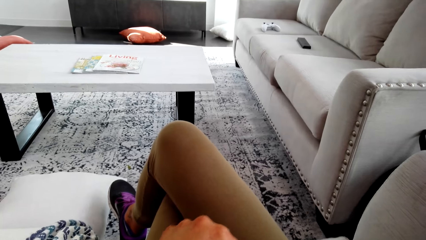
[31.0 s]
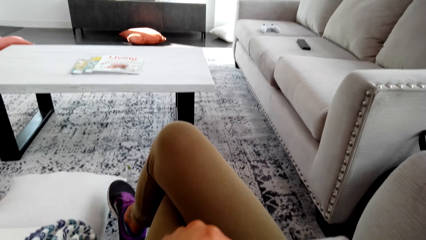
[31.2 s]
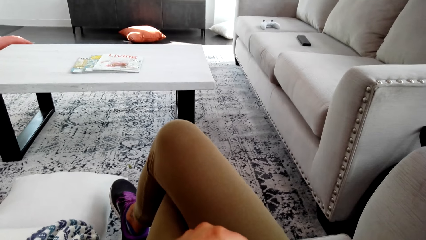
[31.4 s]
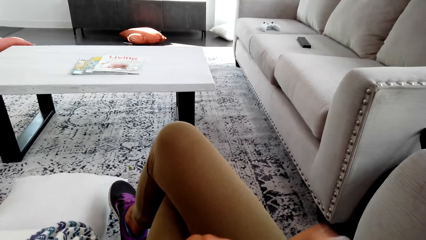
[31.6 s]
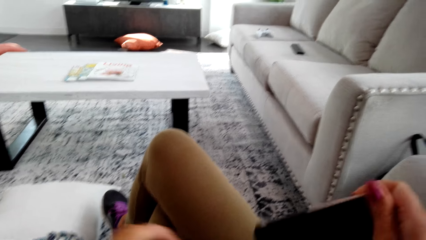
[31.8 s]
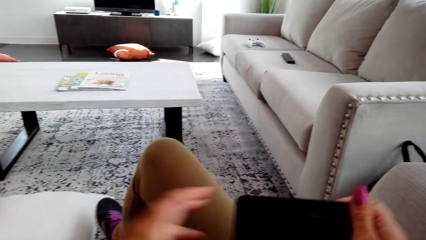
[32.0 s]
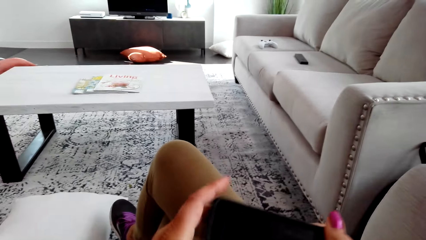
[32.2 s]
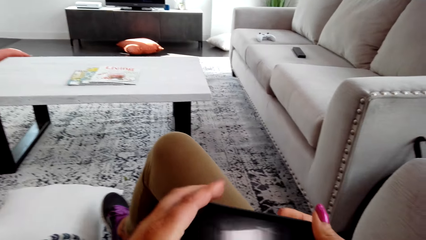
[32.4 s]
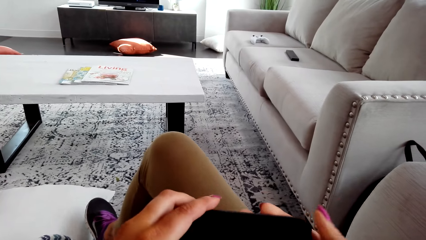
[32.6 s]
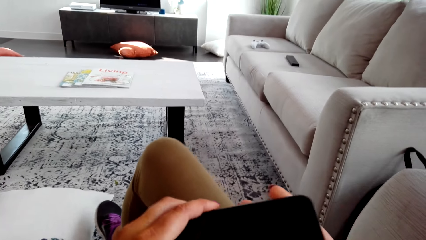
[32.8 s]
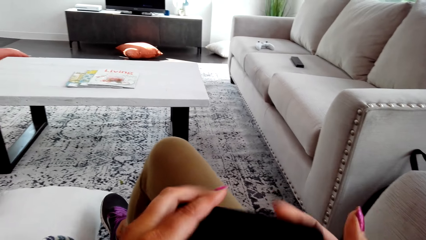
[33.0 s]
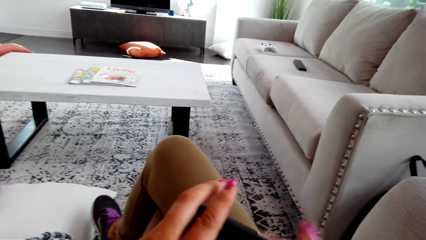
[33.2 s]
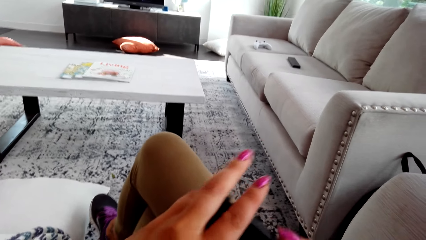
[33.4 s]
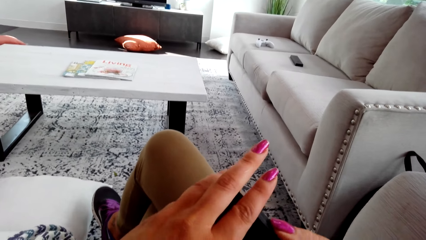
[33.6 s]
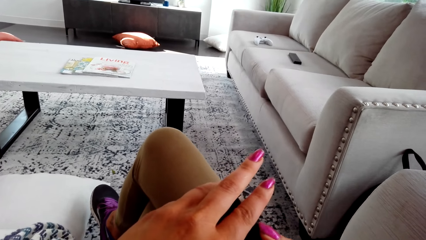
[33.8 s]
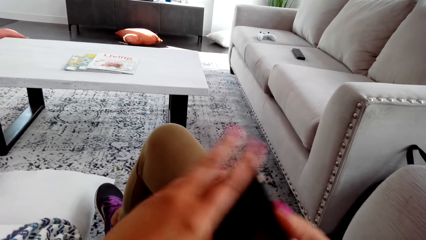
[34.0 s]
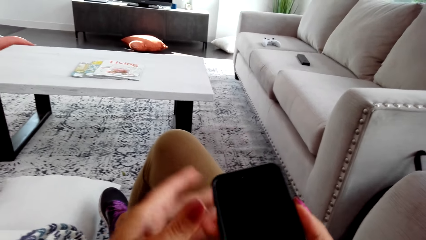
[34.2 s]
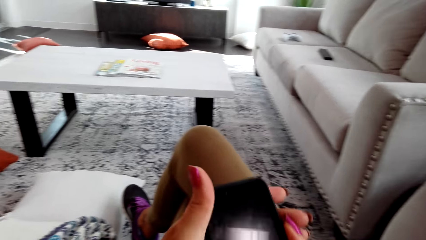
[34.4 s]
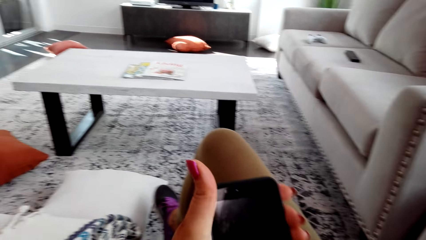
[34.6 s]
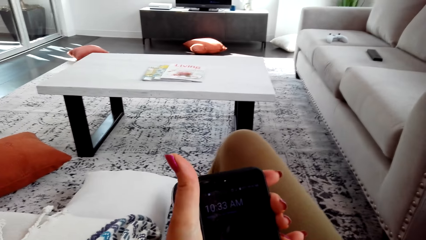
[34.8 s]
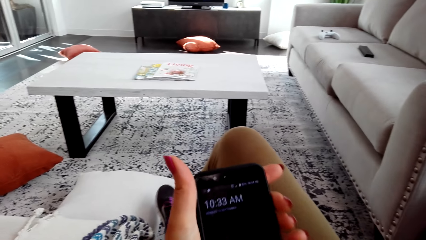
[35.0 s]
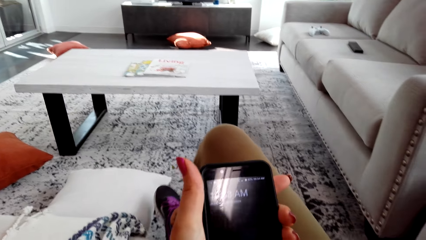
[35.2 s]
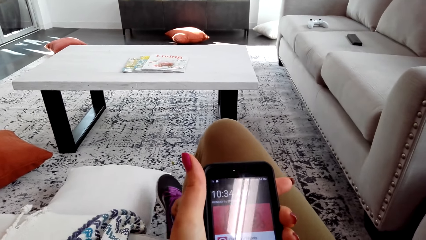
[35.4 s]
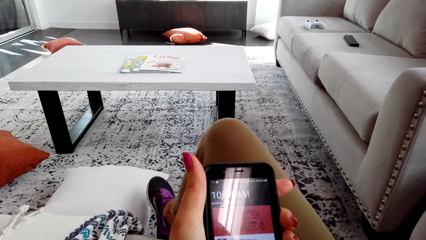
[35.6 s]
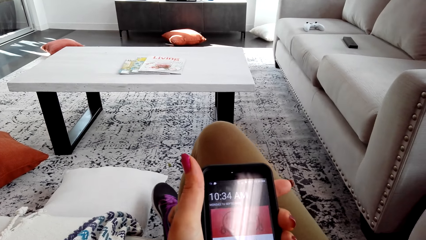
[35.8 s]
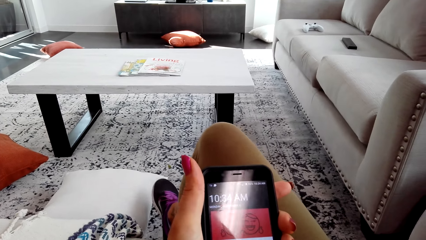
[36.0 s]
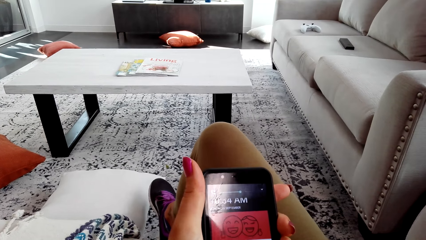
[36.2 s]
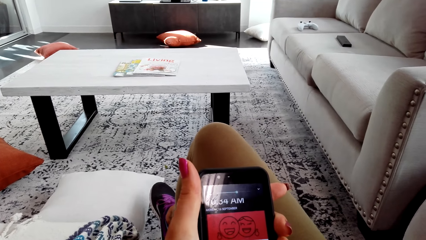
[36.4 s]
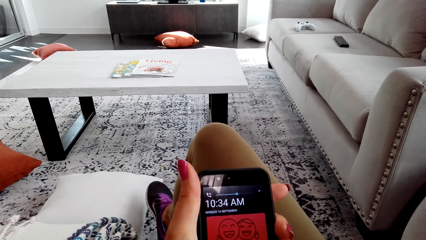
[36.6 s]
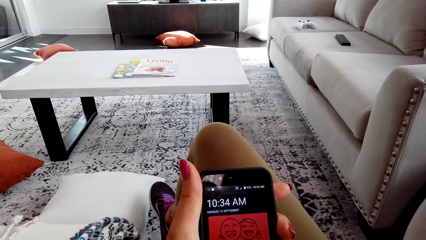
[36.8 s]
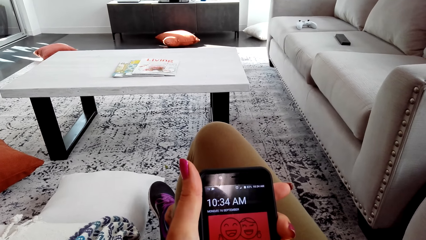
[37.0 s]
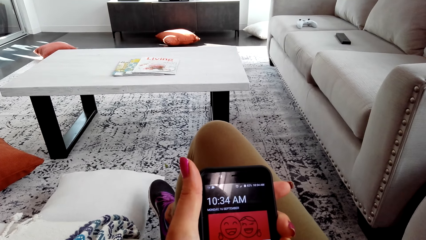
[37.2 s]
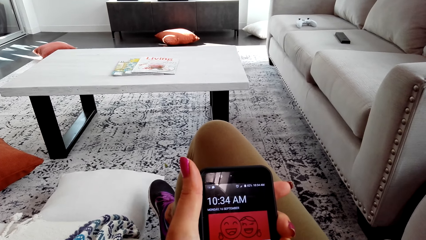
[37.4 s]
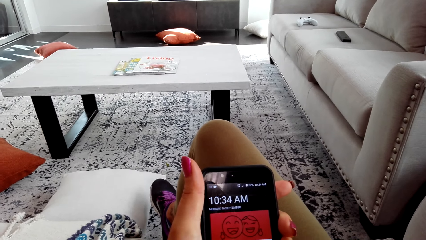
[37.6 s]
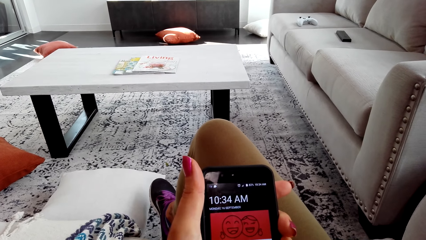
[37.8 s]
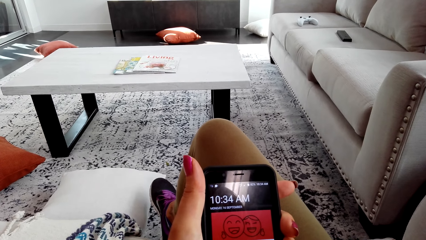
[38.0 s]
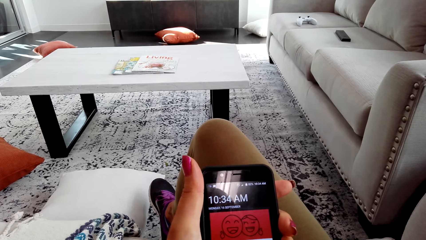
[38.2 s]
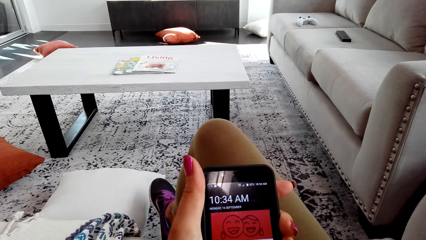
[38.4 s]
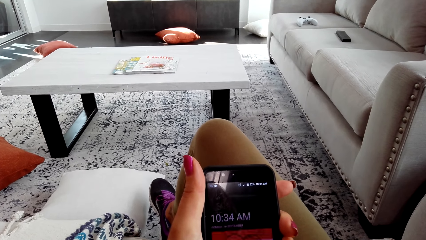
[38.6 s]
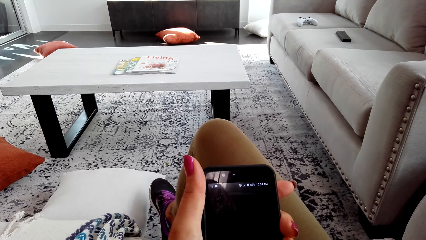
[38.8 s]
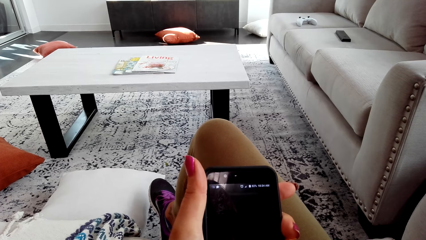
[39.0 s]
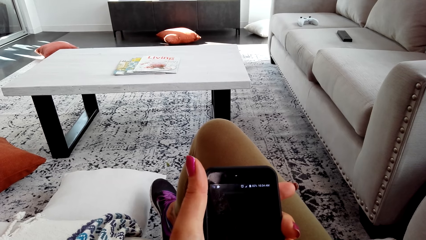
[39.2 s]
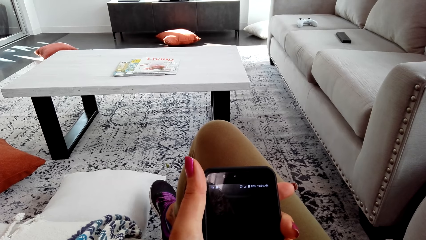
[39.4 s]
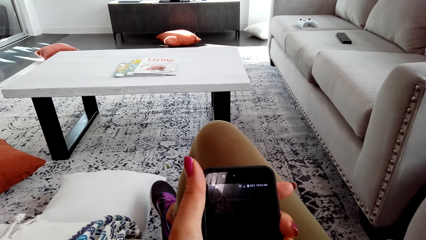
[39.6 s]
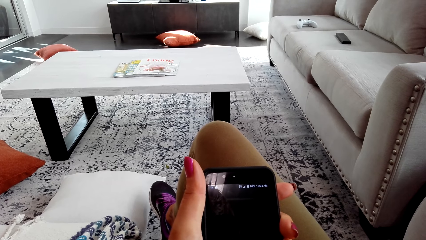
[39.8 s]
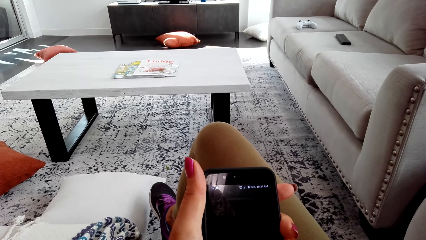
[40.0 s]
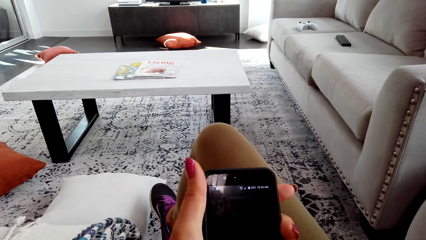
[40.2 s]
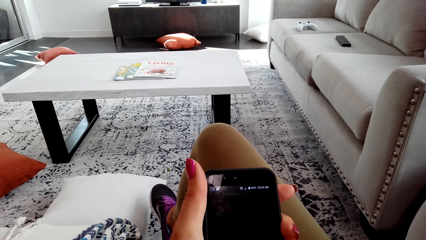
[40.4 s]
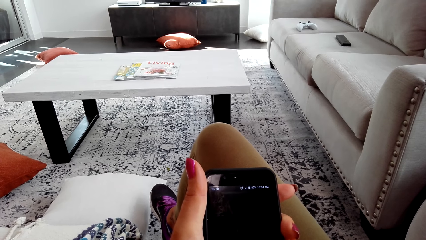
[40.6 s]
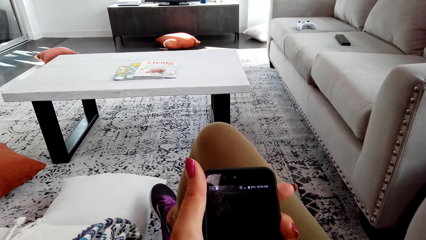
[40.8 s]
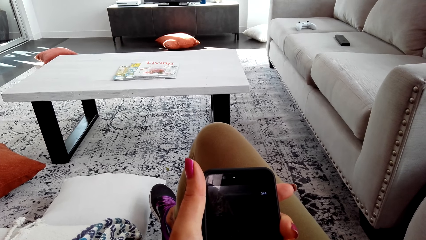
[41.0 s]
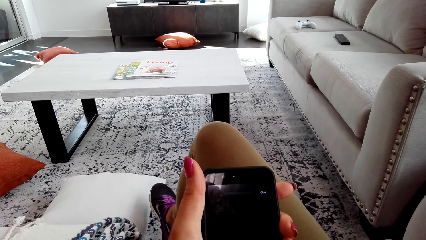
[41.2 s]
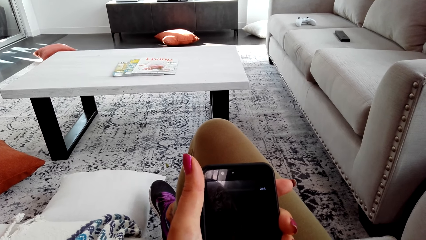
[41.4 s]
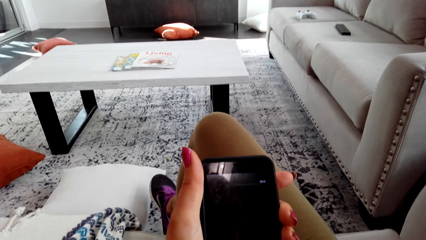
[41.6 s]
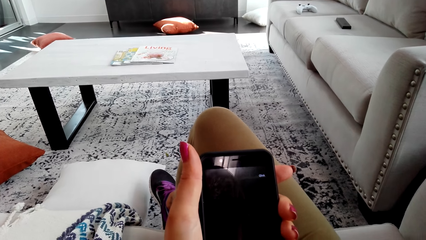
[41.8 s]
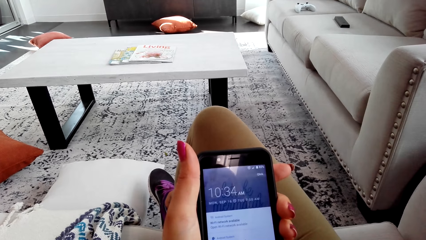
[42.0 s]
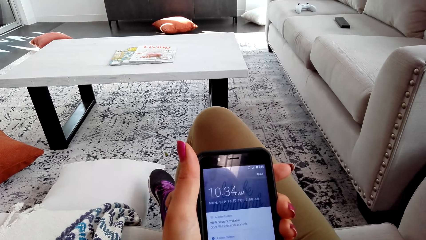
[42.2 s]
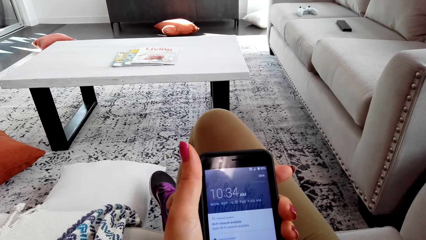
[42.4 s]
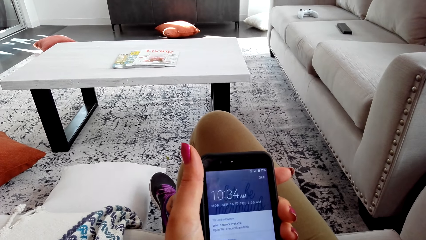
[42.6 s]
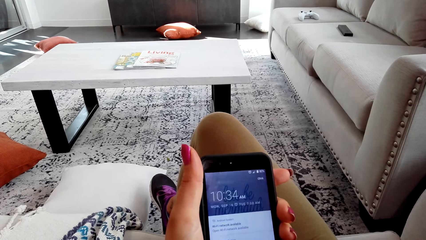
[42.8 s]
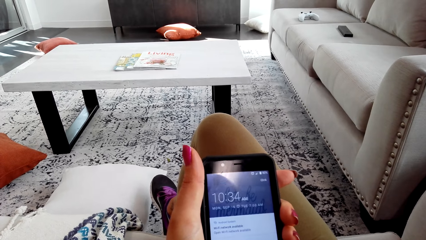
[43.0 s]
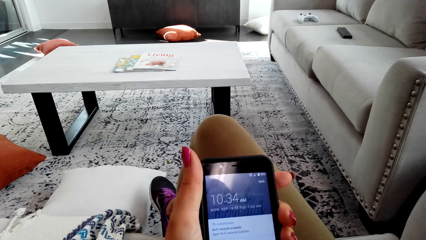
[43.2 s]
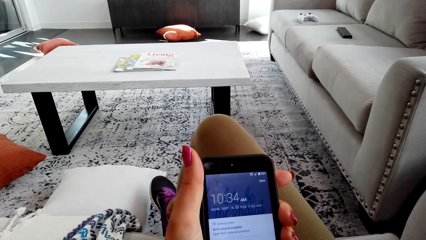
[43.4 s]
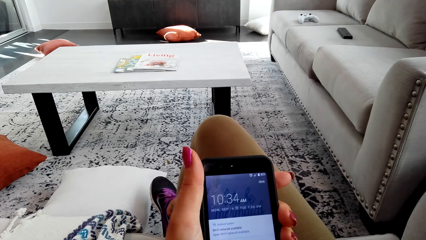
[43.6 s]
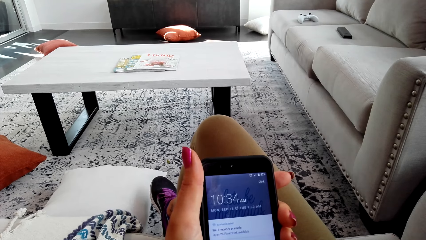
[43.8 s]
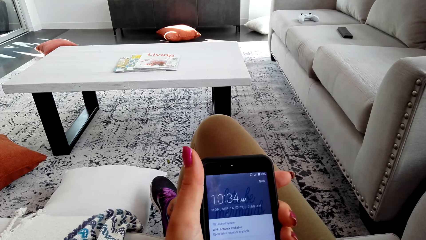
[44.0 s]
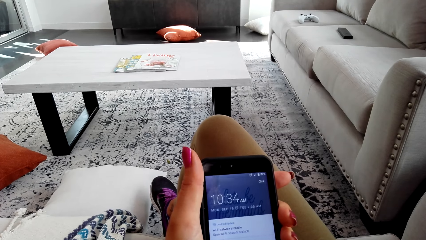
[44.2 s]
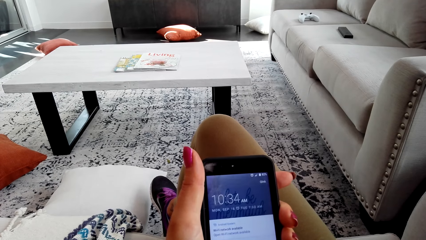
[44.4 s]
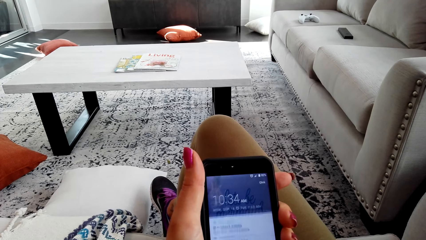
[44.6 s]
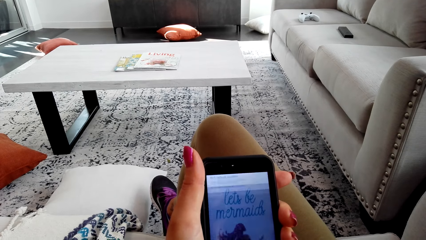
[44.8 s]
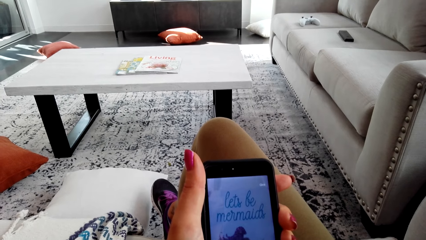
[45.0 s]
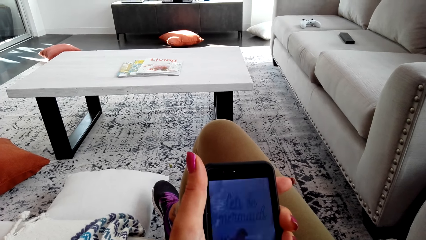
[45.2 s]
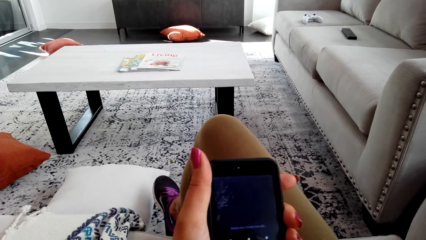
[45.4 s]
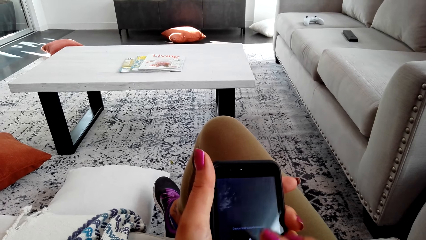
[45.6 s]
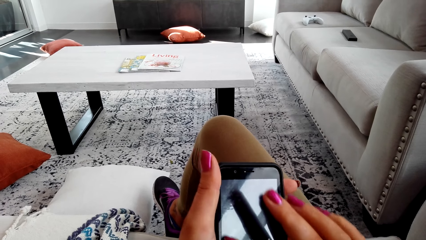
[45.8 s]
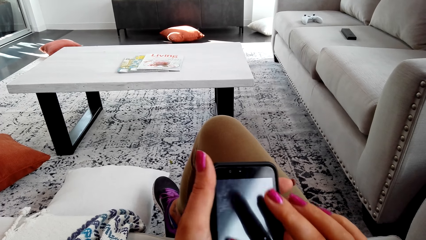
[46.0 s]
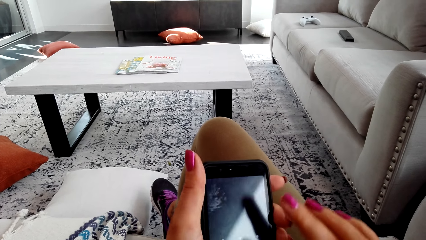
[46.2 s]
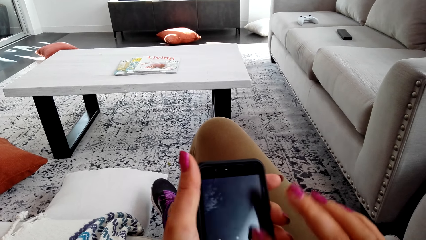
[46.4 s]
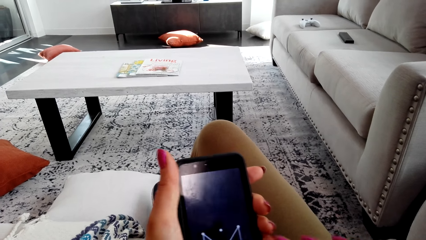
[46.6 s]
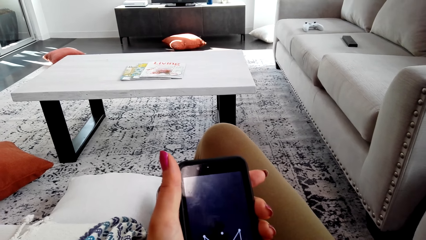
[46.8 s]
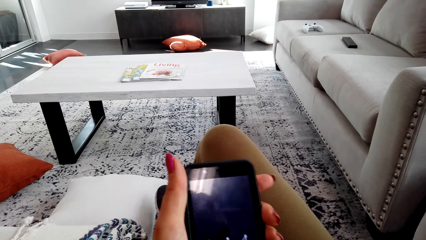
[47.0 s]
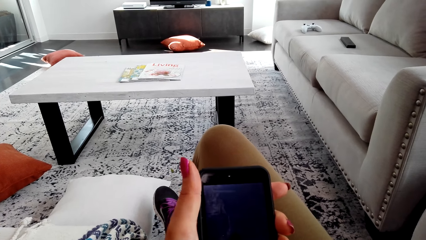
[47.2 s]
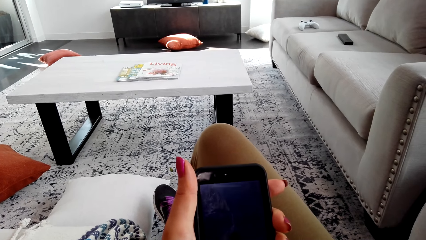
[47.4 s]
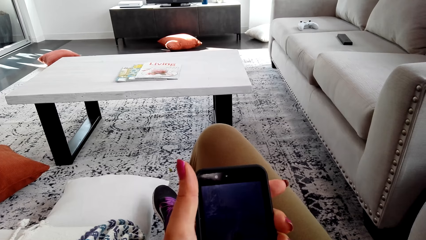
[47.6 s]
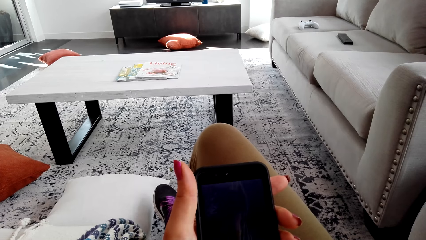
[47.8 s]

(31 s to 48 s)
The camera wearer holds her phone with her hands. She operates her phone. She unlocks the phone.
